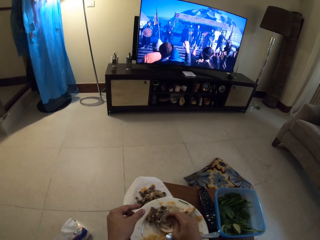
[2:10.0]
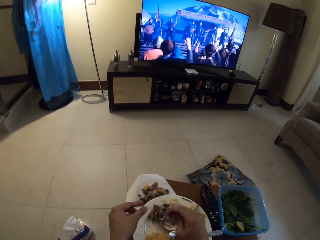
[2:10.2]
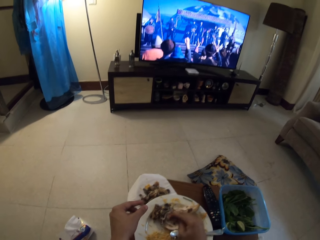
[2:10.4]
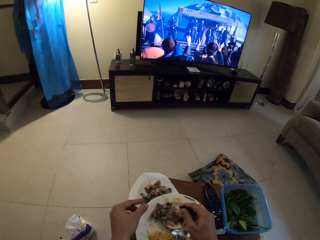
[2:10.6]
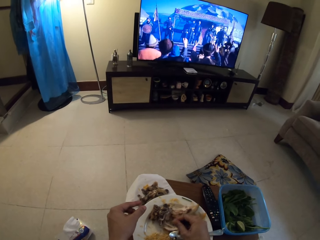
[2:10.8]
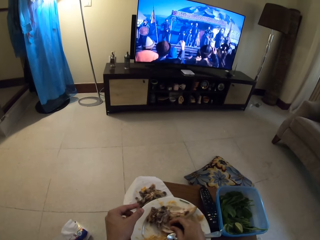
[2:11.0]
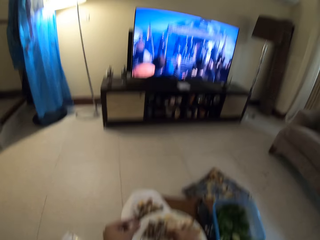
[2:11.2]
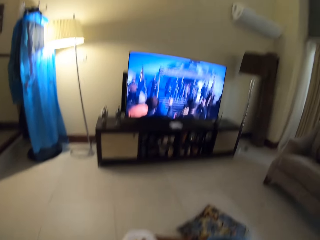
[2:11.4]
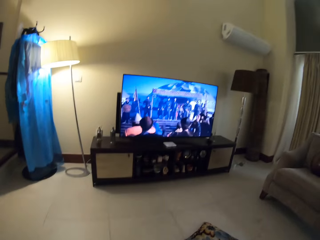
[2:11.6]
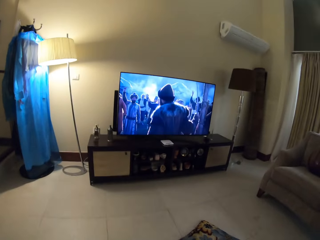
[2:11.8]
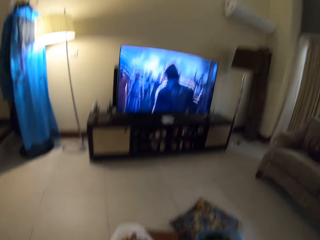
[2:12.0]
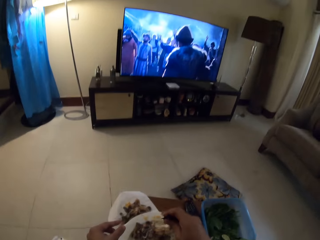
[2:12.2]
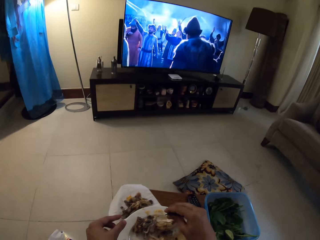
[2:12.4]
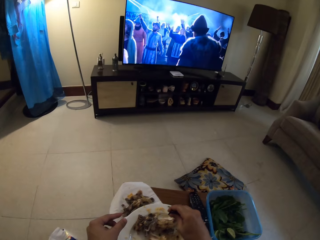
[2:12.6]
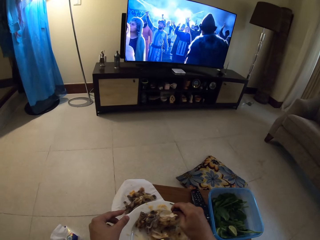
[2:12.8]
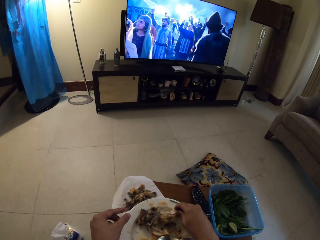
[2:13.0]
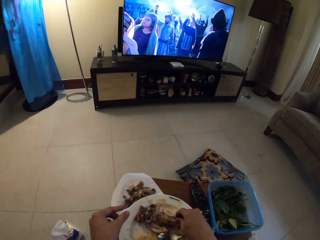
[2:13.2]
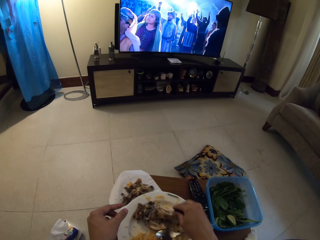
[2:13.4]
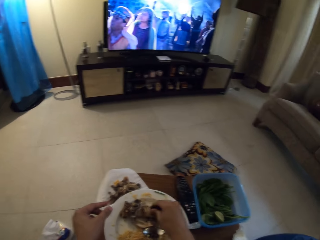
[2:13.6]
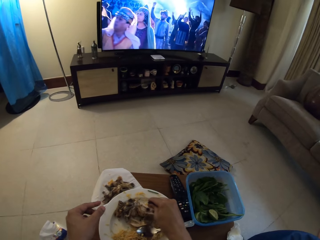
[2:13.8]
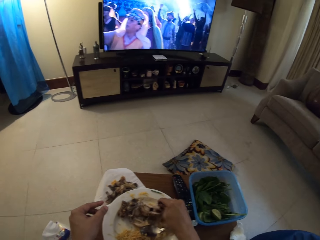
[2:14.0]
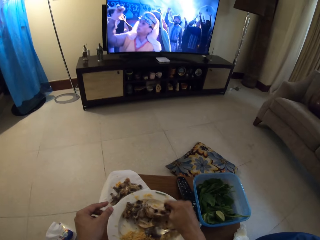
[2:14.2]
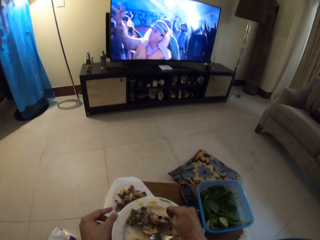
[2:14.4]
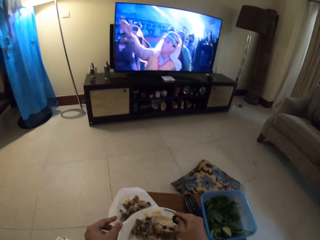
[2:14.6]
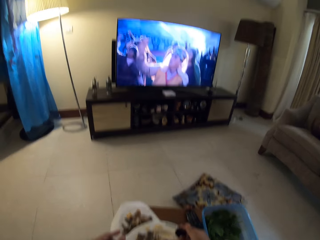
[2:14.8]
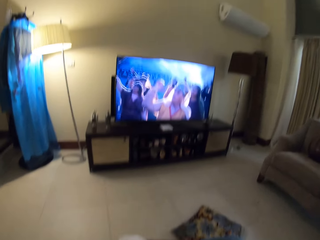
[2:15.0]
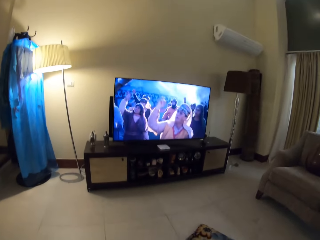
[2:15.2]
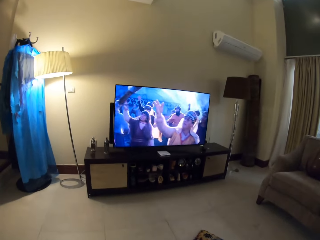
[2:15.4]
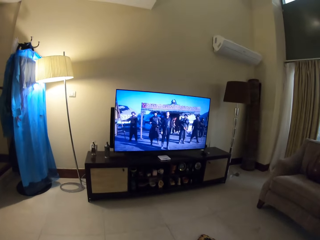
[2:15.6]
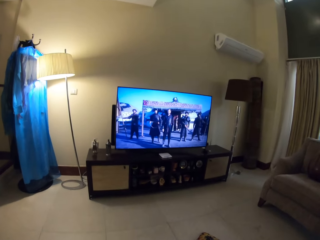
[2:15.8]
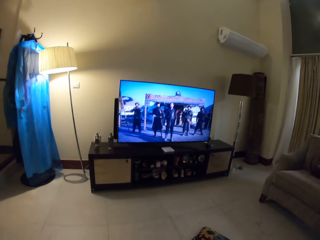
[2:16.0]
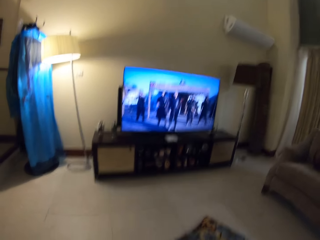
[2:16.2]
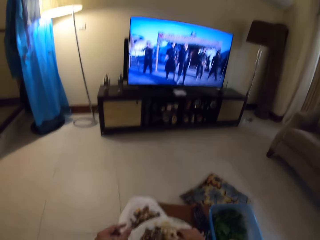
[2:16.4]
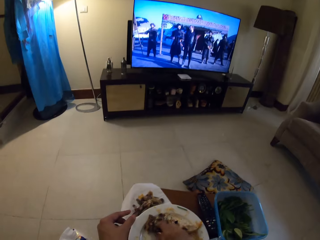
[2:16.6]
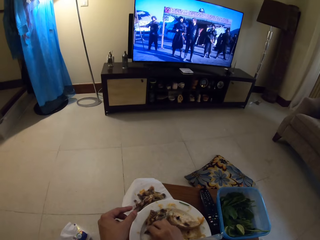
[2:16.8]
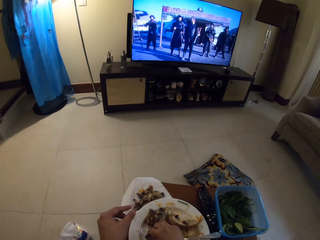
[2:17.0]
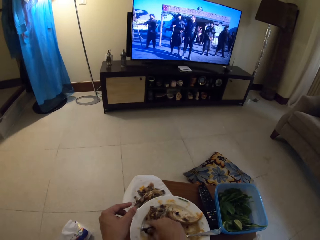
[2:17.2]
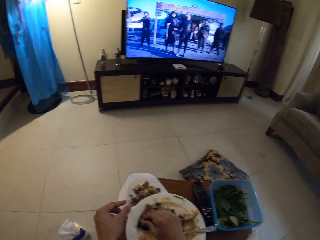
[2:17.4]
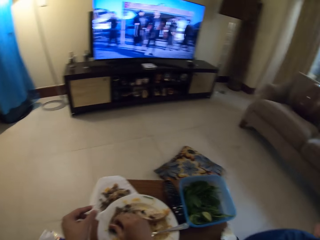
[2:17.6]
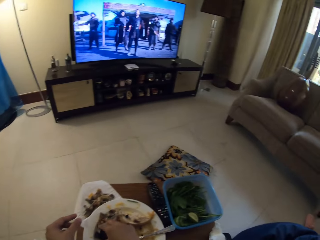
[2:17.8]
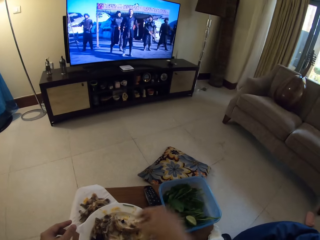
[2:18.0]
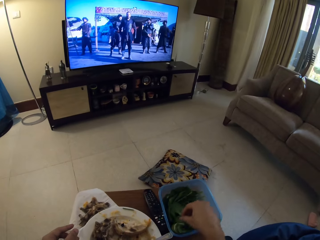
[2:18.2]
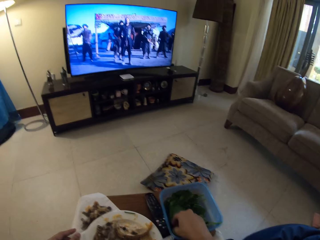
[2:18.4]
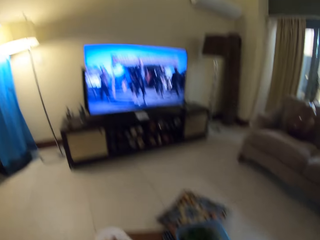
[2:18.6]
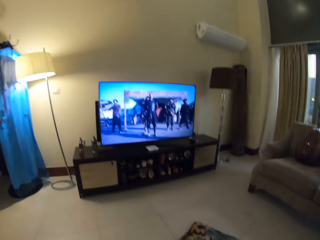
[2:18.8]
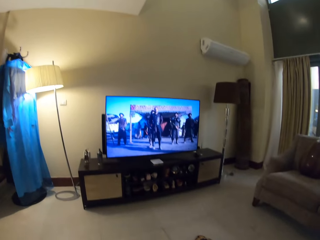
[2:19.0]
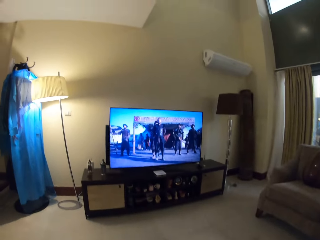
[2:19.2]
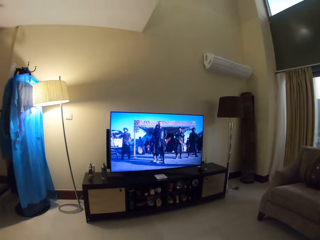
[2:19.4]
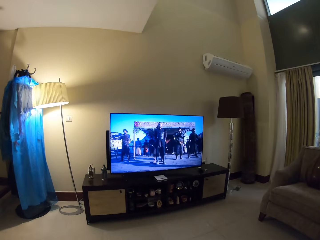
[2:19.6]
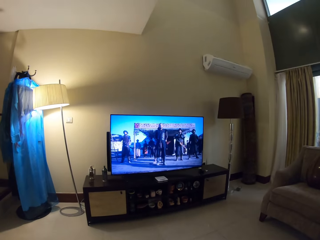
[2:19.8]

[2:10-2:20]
The camera wearer touches food on the plate using his hands.

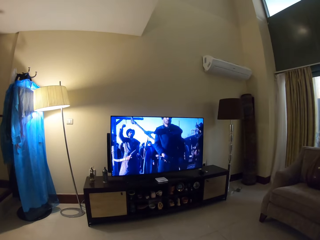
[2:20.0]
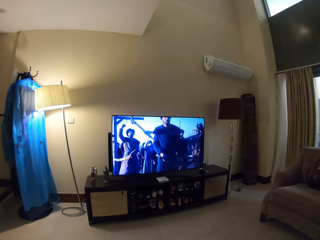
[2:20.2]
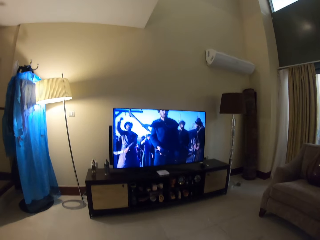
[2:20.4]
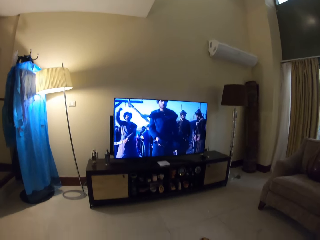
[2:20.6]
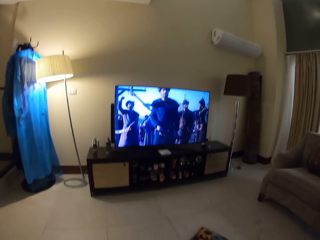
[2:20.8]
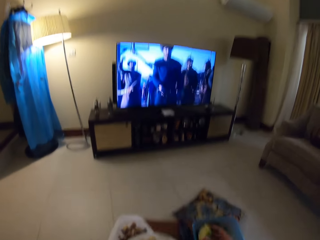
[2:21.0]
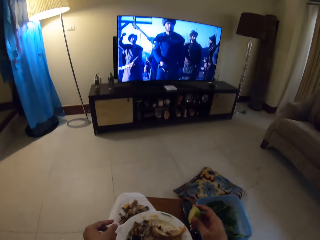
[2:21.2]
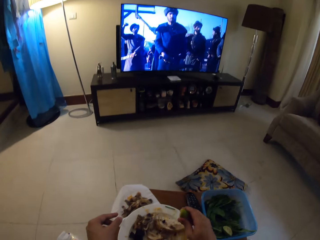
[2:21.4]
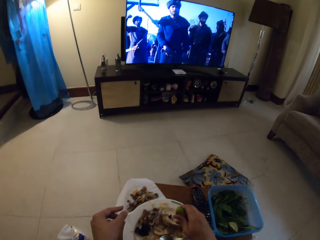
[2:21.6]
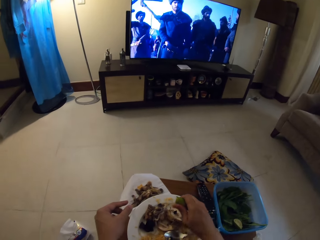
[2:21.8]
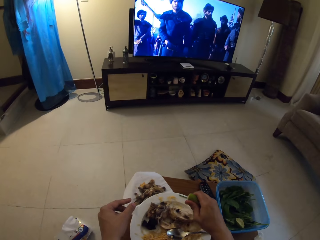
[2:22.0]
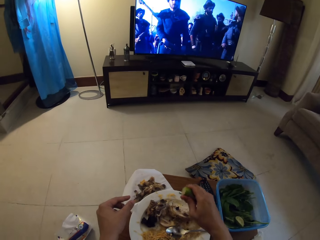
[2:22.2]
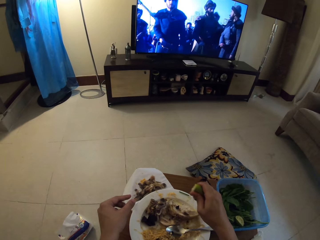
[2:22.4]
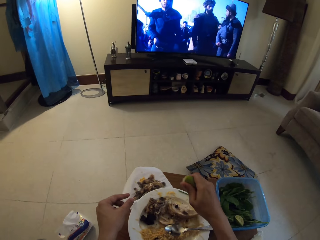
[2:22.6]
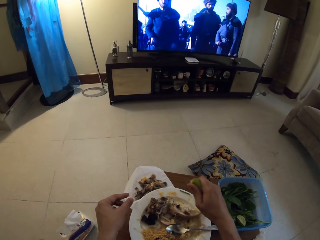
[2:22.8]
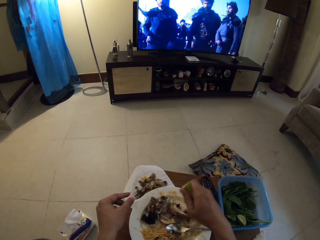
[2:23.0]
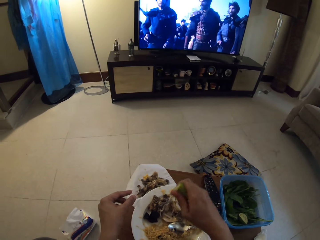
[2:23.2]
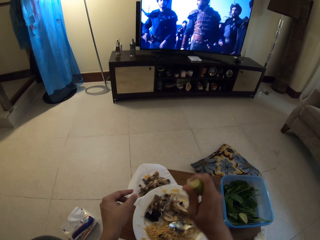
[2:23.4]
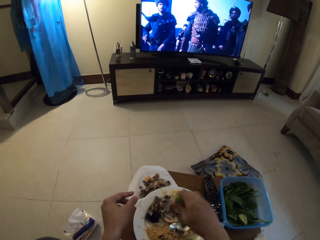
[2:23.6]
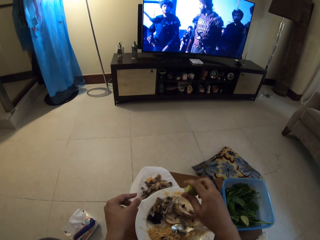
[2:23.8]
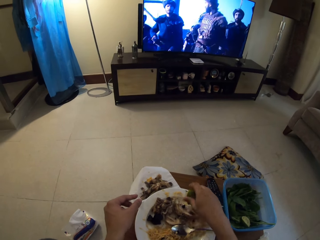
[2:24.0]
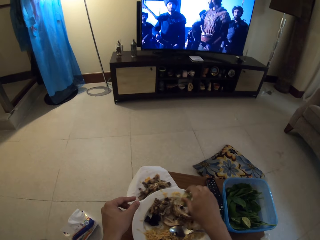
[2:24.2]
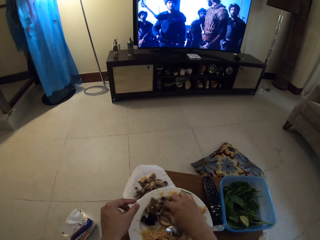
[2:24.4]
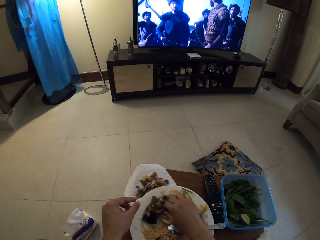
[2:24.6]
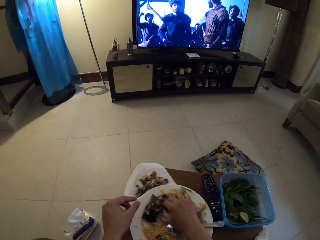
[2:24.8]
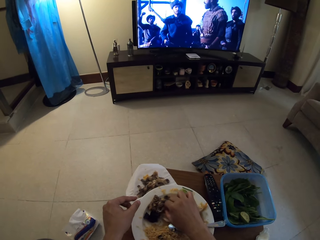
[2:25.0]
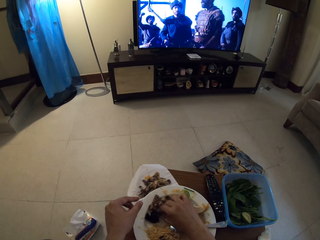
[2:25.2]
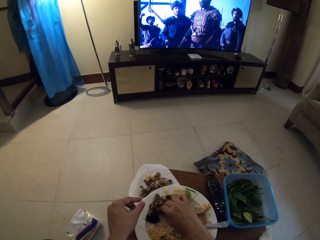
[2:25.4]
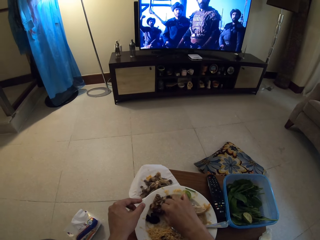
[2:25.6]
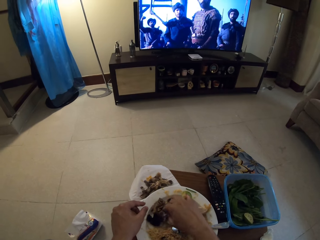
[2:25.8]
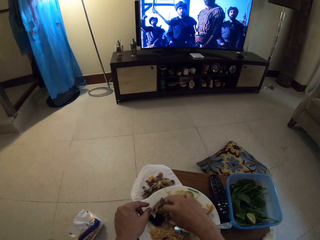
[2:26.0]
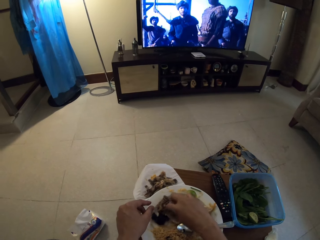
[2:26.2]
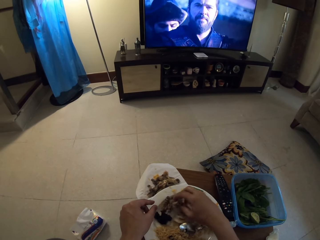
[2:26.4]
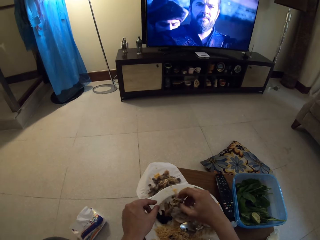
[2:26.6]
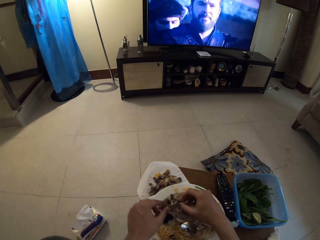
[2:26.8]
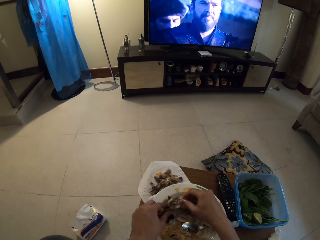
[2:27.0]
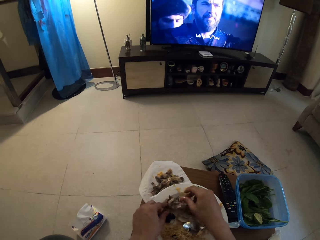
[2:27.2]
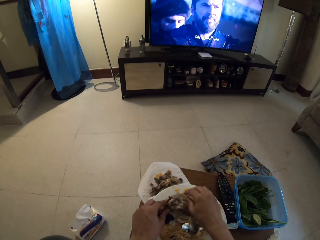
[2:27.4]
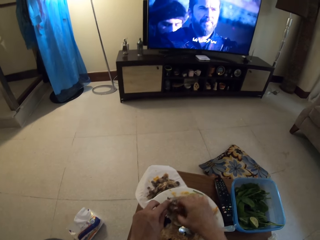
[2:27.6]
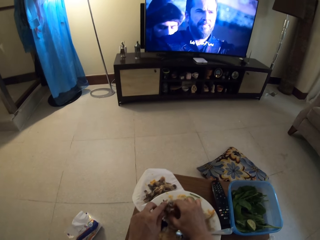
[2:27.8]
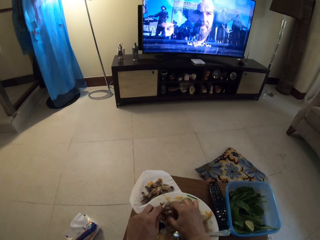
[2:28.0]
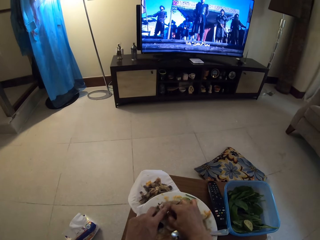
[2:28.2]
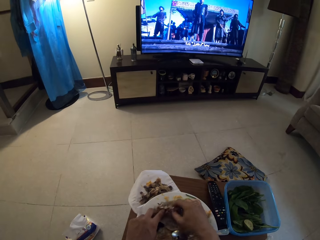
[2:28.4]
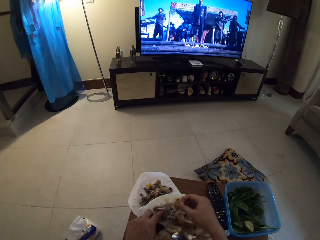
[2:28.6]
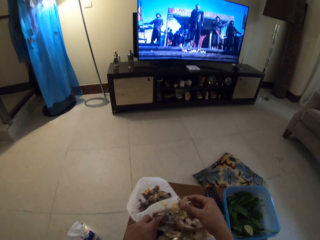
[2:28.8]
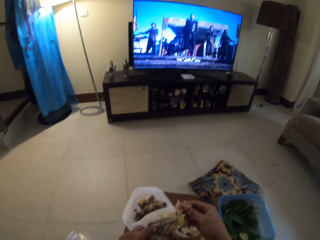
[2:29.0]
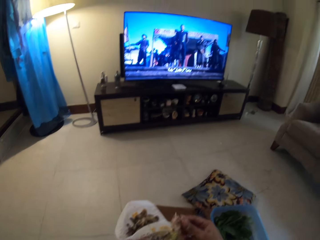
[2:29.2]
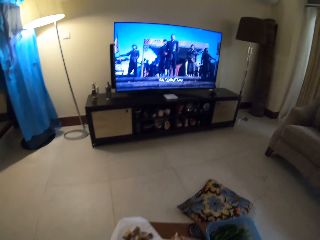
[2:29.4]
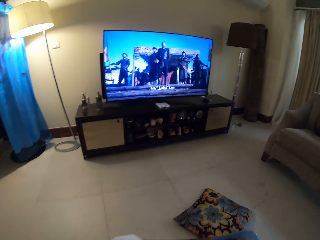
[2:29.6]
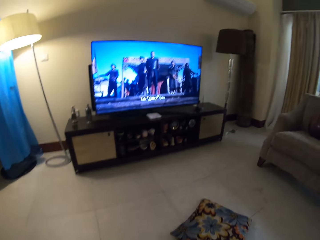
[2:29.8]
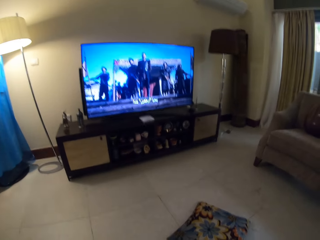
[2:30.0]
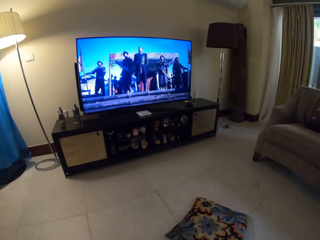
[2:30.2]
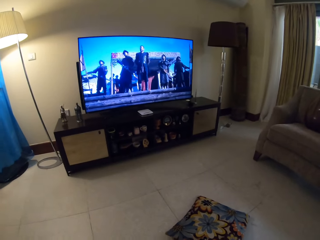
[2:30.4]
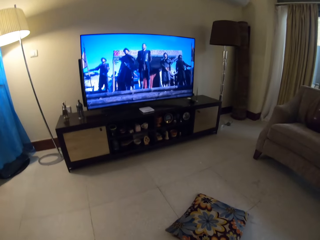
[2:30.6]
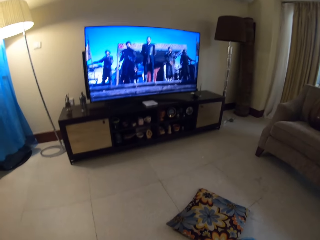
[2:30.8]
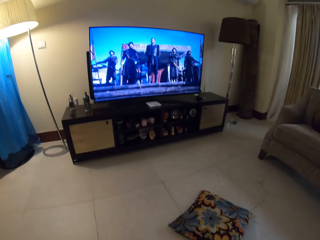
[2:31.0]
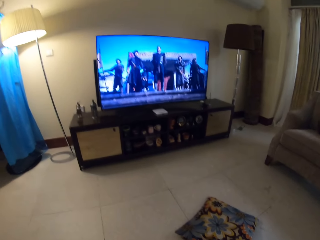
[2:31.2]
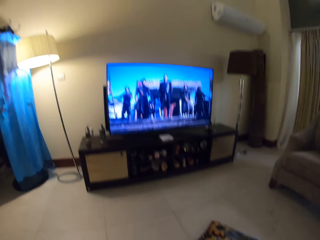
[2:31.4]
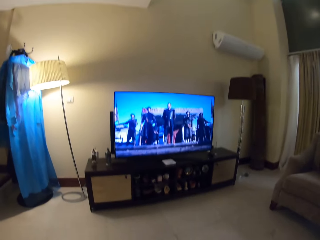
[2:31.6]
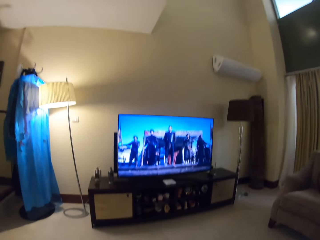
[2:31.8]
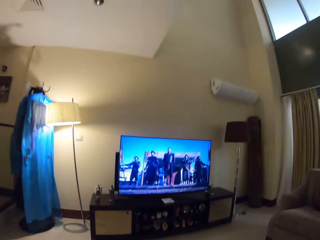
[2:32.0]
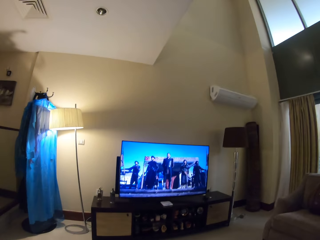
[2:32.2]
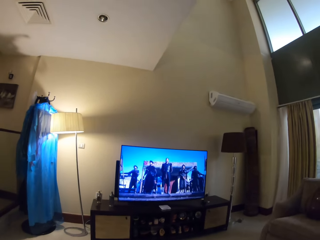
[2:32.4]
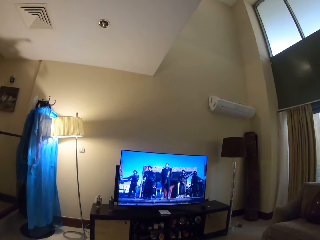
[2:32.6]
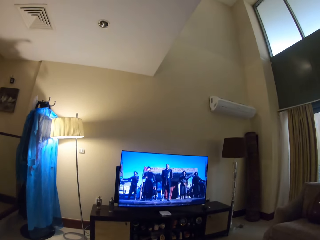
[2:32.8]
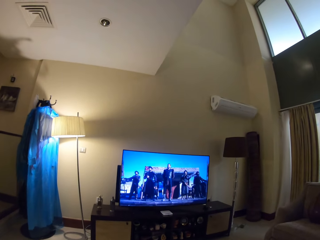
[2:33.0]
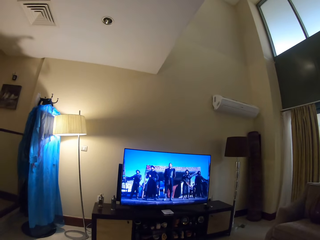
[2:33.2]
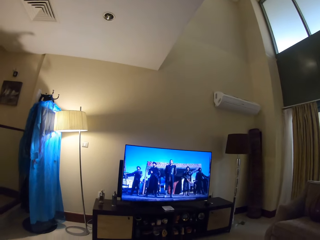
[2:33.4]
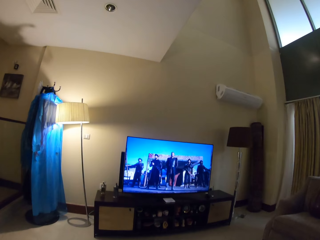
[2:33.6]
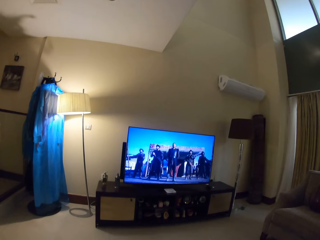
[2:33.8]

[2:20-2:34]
The camera wearer watches television. They sprinkle lemon on the meat. They cut the meat on the plate. They touch food on the plate. They watch television.
